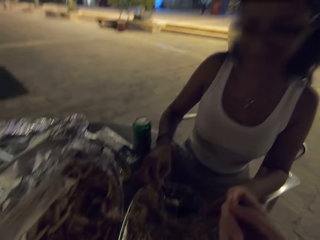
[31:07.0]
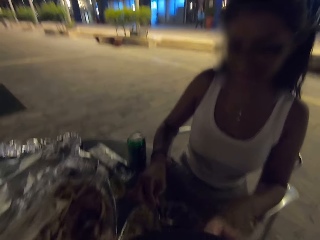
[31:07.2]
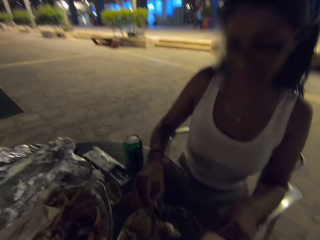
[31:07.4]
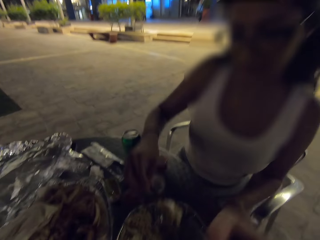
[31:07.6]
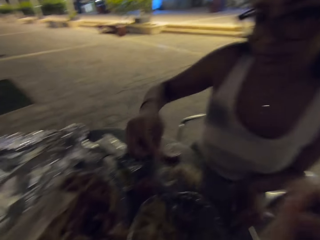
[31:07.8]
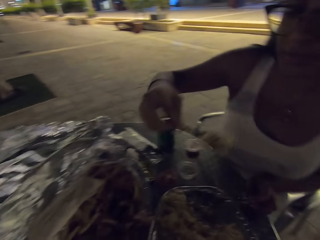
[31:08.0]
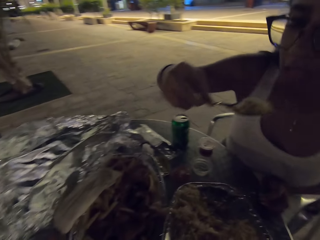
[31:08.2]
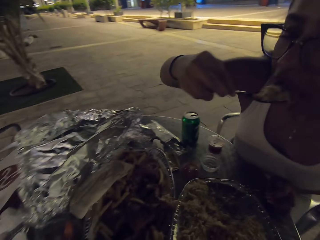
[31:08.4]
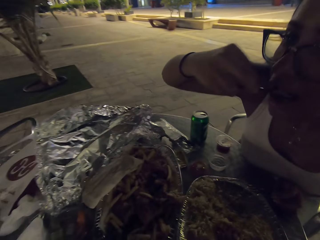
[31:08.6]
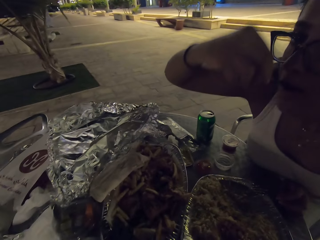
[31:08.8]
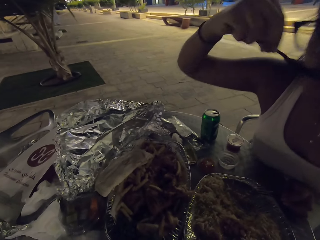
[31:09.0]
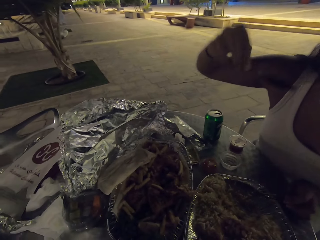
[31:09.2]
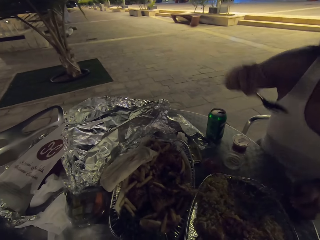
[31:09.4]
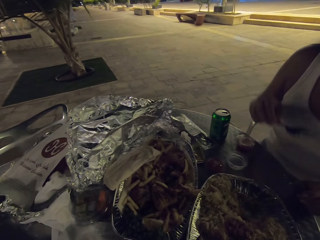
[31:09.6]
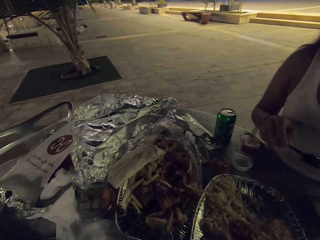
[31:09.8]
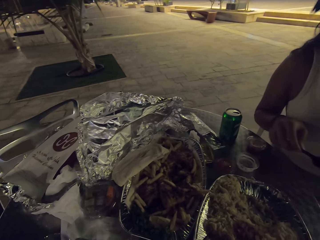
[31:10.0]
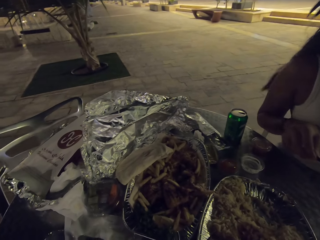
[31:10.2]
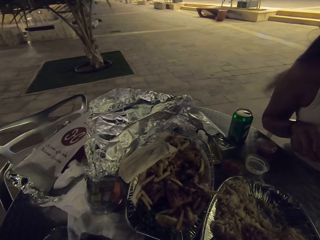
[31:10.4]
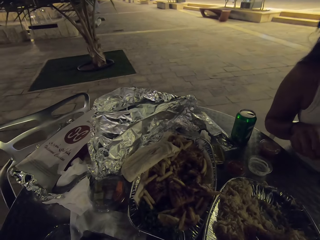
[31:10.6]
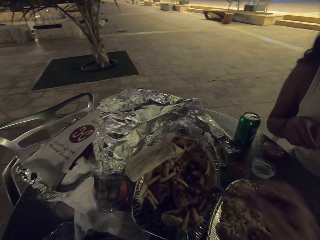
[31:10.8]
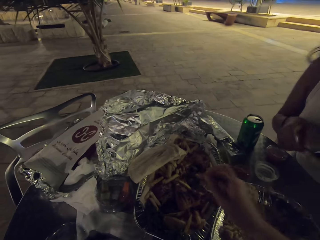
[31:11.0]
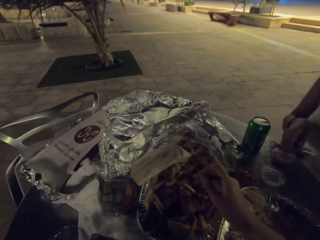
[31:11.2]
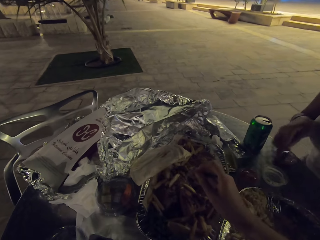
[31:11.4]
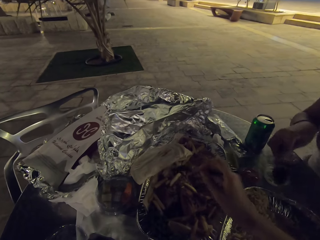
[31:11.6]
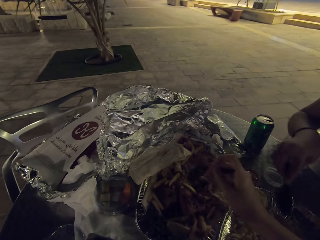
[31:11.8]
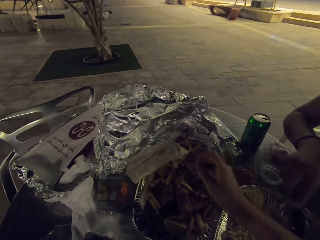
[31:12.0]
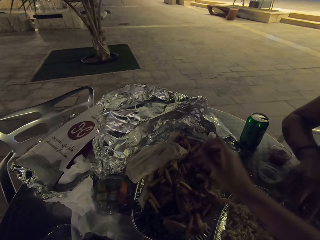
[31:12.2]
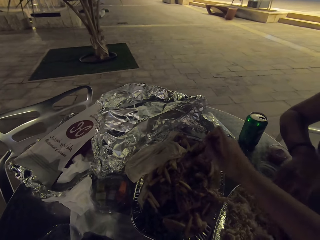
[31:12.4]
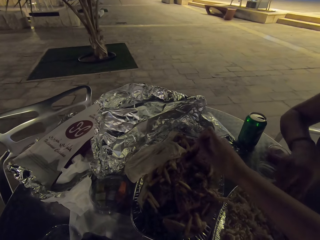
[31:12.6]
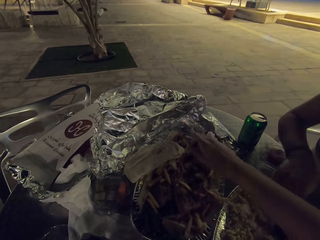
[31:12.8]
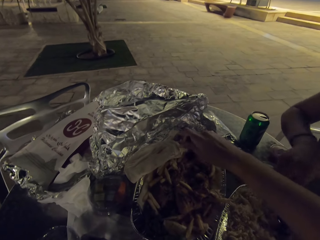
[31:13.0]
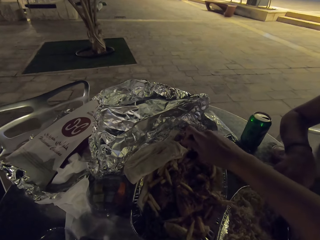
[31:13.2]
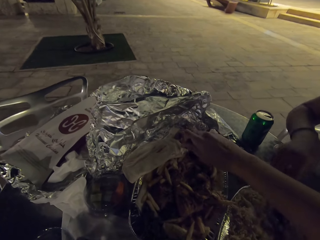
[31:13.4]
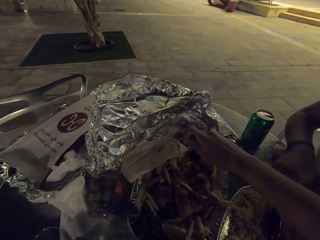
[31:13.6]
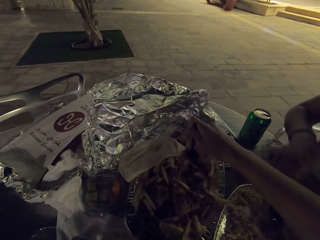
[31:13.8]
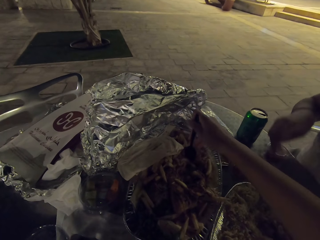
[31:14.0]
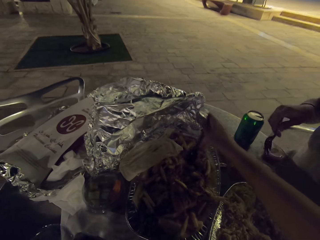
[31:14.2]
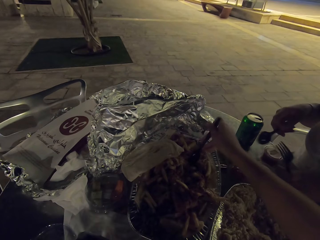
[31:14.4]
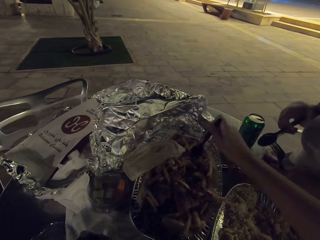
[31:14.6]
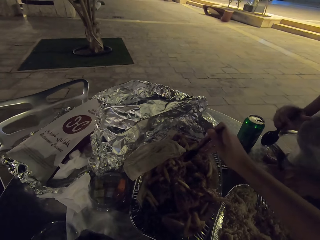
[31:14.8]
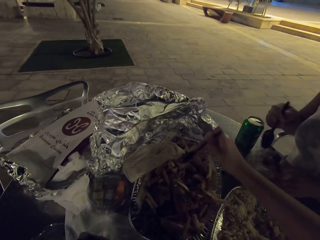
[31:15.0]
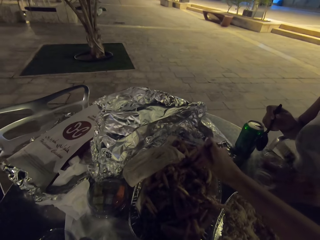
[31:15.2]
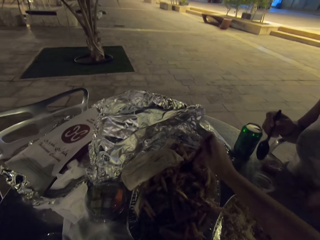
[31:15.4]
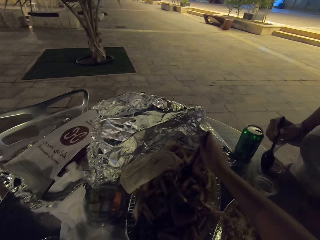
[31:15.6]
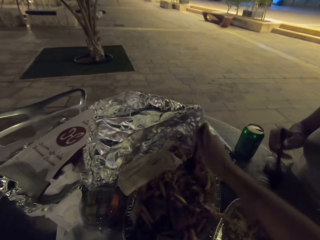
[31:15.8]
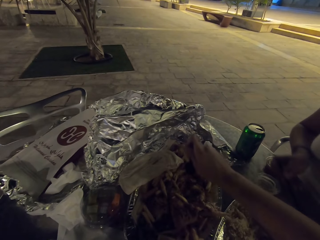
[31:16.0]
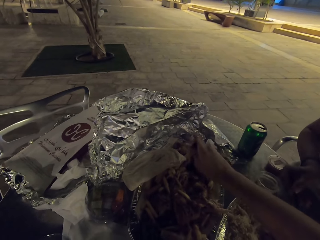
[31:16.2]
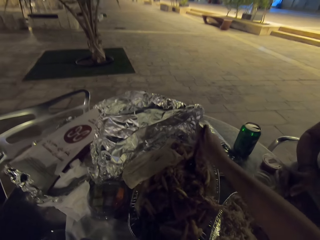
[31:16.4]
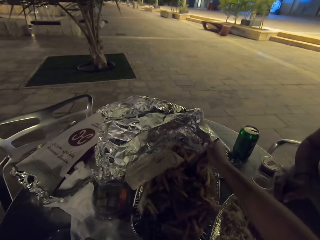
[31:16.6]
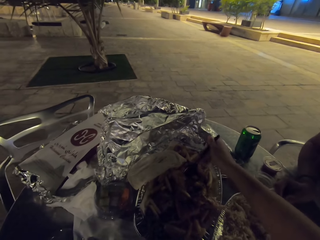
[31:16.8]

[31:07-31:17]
The camera wearer eats the food on the table. A person eats the food on the table.

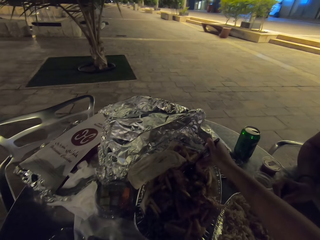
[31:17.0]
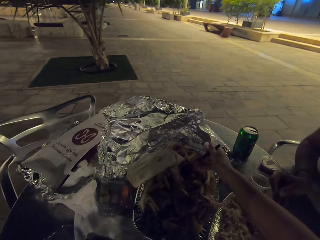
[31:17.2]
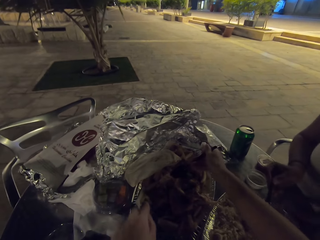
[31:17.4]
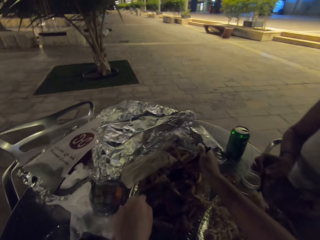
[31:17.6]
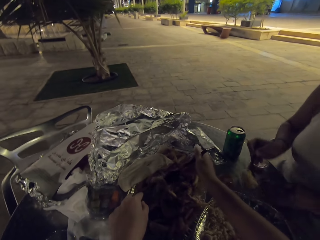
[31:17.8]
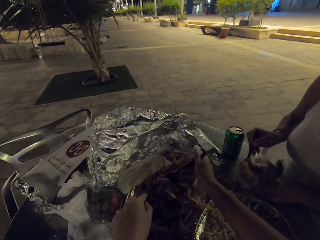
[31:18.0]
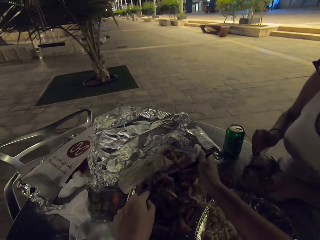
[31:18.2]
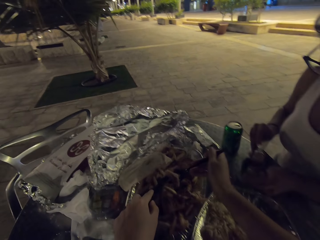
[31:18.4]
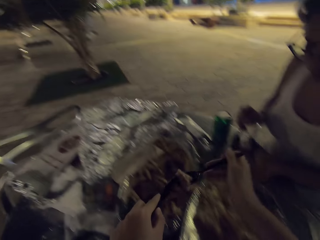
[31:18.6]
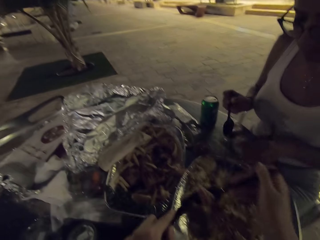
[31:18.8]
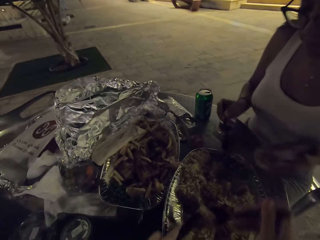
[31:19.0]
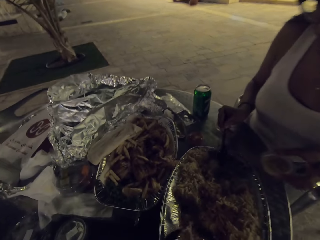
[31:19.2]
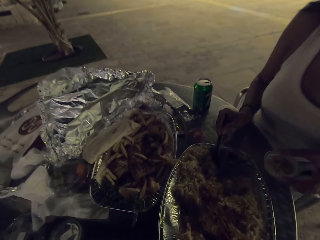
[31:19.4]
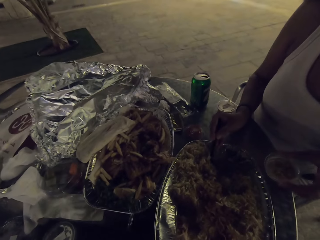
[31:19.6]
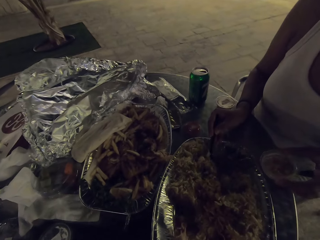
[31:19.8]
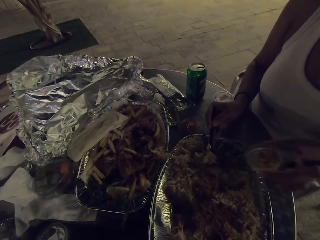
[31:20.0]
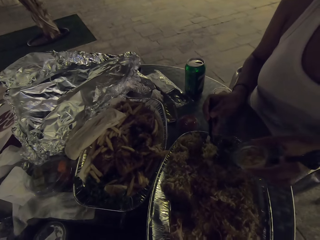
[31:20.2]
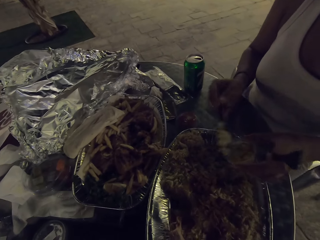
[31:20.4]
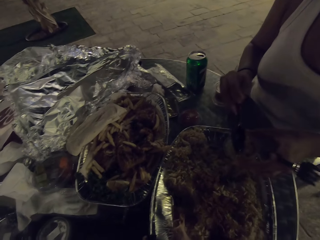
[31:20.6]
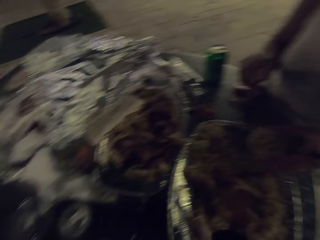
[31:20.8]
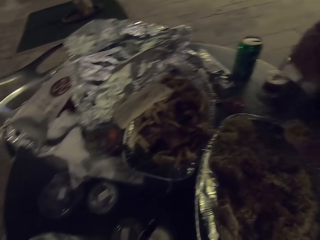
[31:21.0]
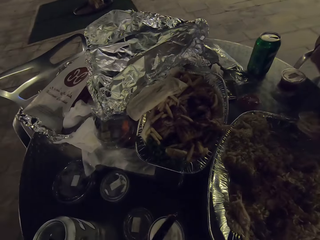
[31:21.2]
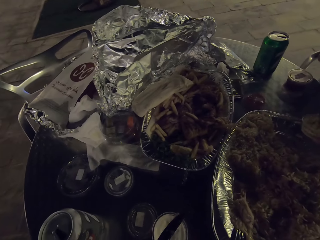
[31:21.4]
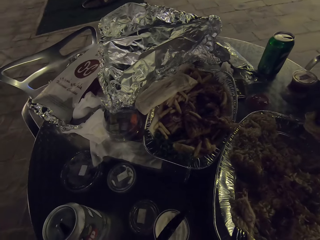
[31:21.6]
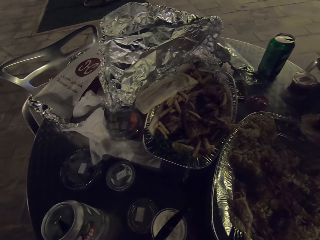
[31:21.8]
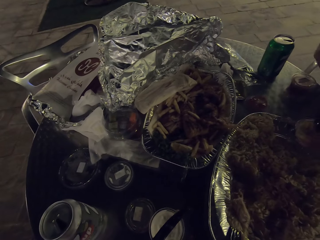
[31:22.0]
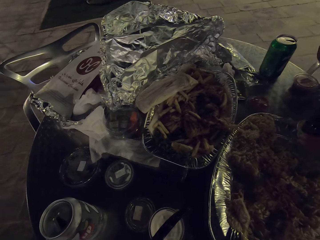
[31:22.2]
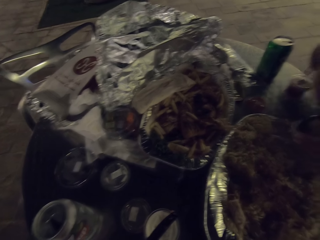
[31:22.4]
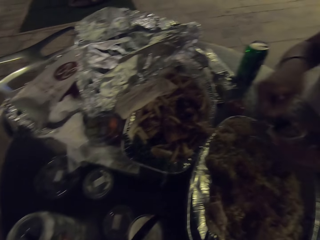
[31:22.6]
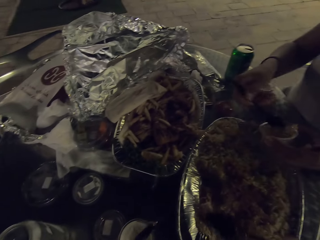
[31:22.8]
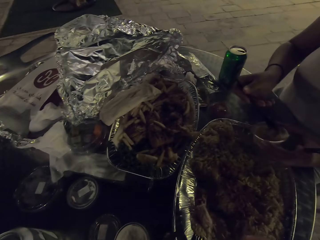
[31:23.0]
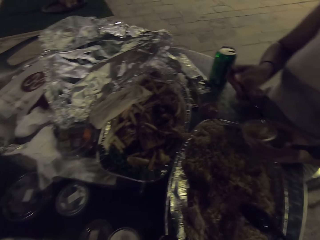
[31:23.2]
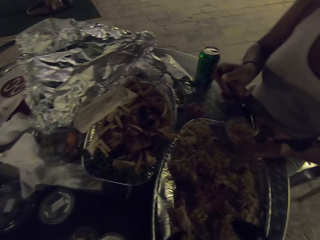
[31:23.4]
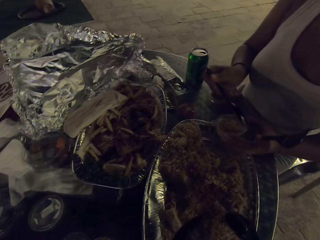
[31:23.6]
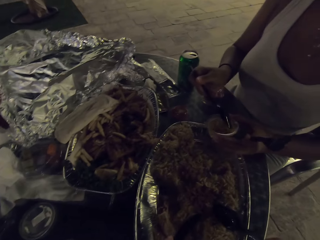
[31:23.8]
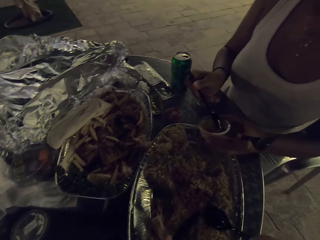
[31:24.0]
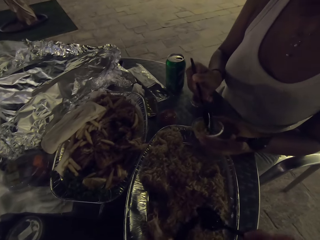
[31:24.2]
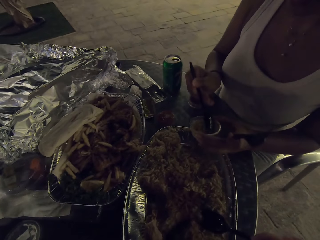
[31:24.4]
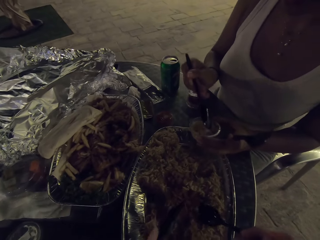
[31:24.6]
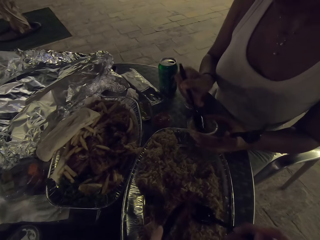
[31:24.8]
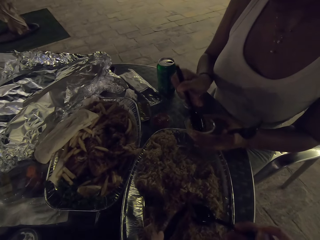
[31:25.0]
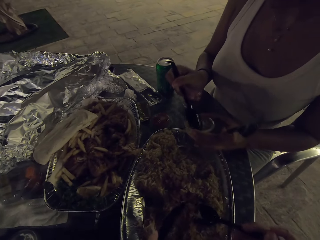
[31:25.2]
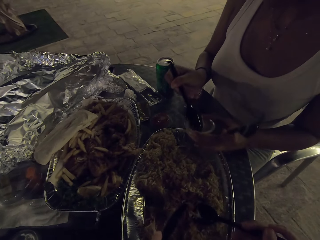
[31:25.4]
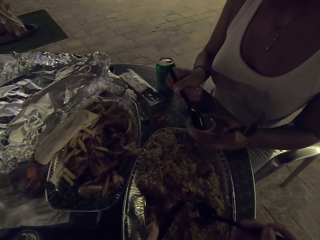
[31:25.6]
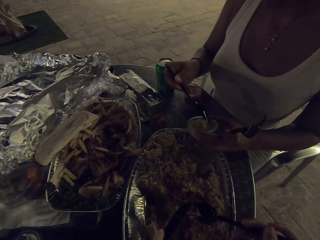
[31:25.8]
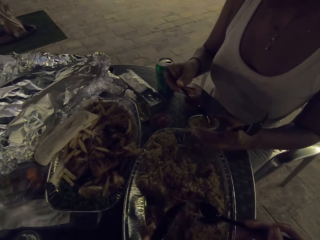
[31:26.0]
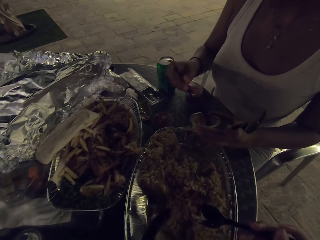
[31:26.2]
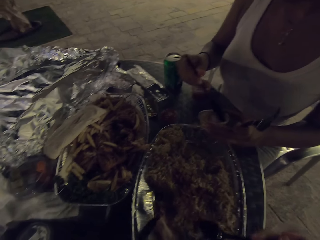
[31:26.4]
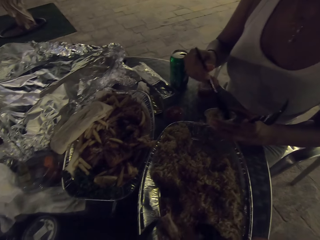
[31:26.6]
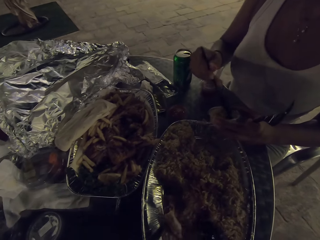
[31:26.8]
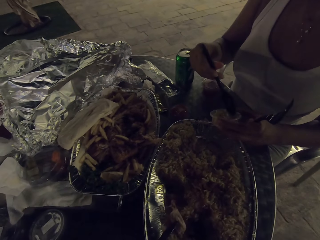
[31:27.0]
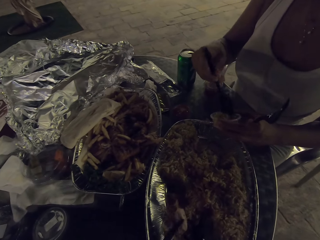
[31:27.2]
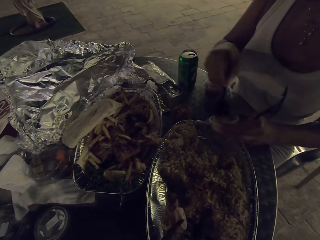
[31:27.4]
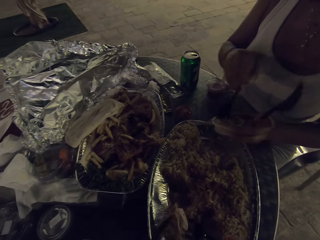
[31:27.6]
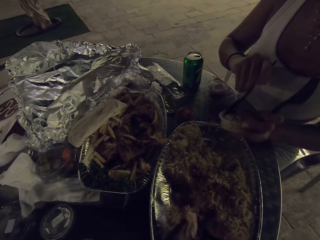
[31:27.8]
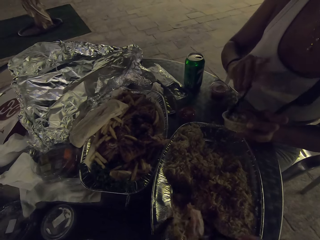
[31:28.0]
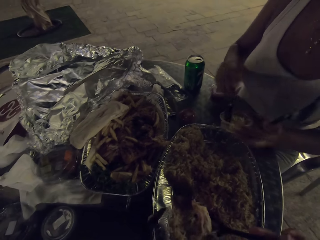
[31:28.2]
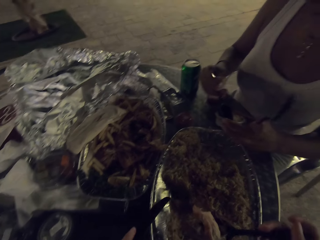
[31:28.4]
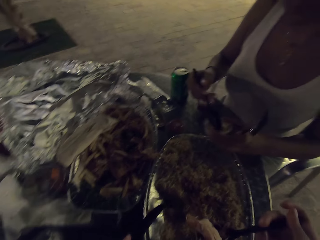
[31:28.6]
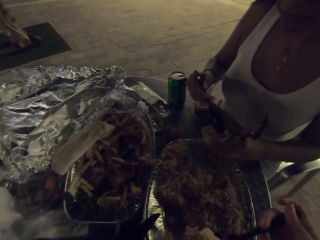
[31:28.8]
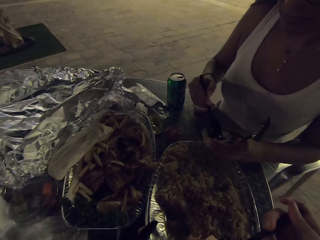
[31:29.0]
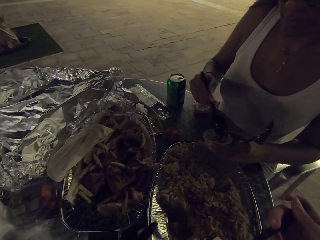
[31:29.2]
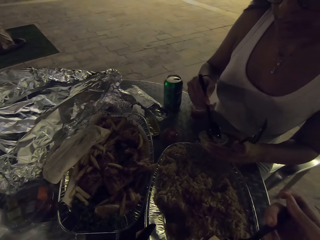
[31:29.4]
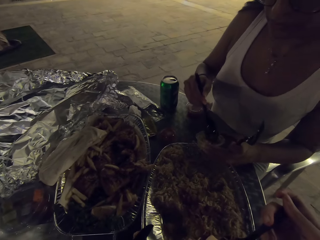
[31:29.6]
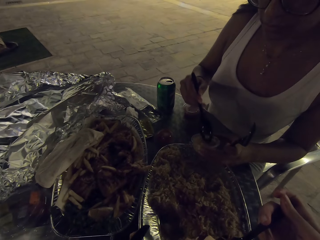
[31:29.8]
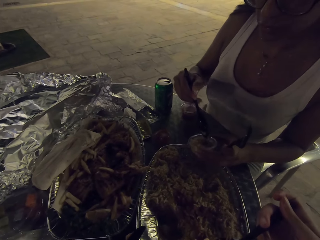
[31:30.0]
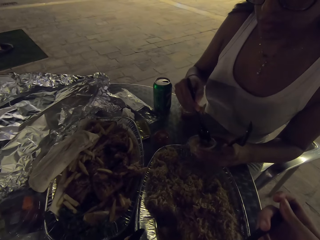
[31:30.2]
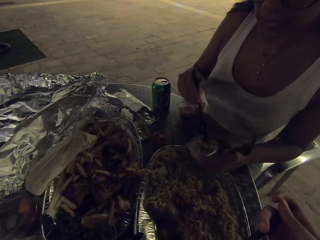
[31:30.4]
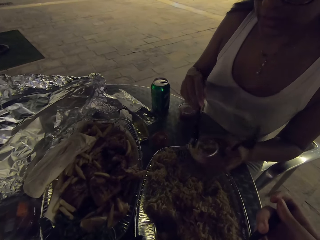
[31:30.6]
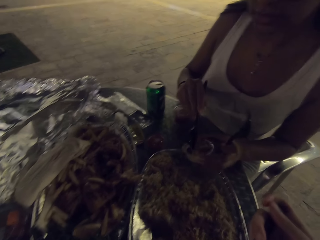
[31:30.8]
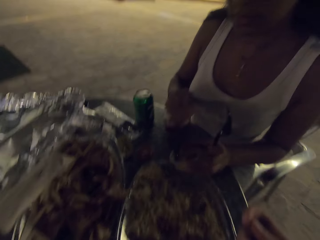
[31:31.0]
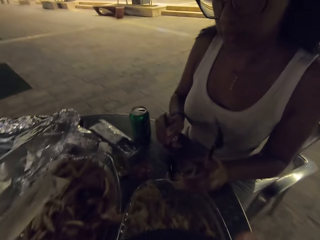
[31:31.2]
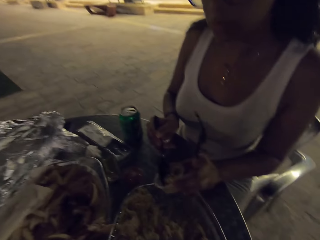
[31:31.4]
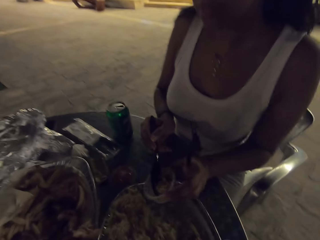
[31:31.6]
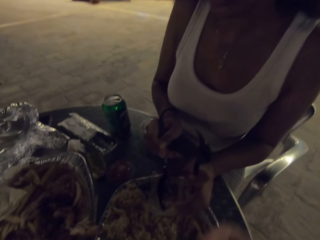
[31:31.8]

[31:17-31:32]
The camera wearer scoops a piece of meat. They put the piece of meat in a tray of rice. A woman scoops rice from the tray to a small tin. The woman mixes rice in the small tin. The camera wearer eats the food on the table.
